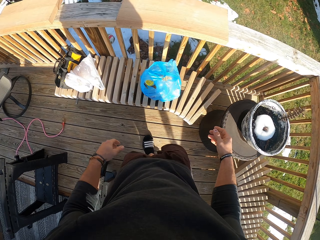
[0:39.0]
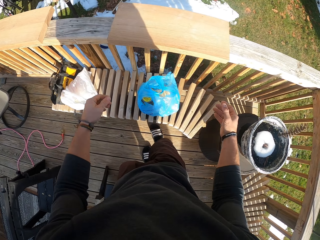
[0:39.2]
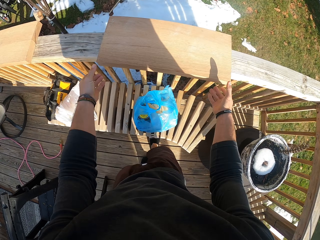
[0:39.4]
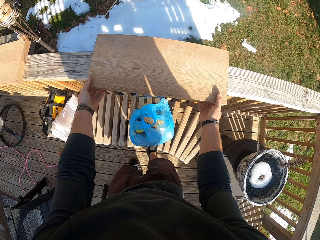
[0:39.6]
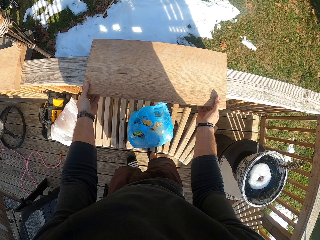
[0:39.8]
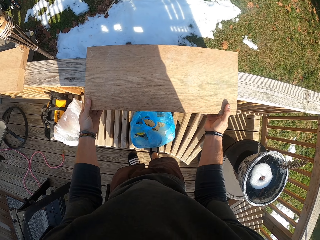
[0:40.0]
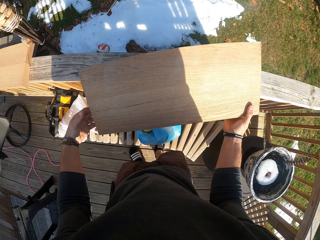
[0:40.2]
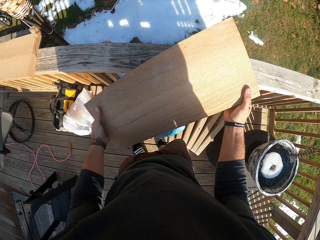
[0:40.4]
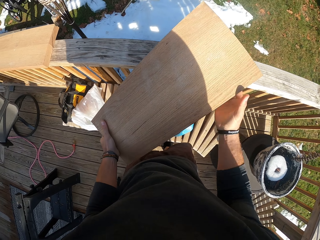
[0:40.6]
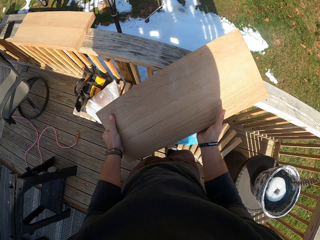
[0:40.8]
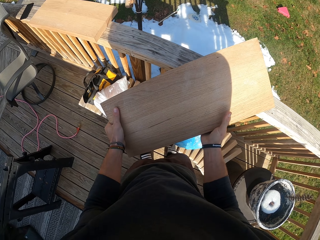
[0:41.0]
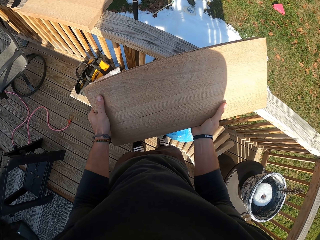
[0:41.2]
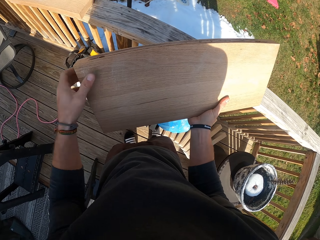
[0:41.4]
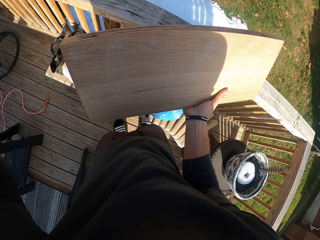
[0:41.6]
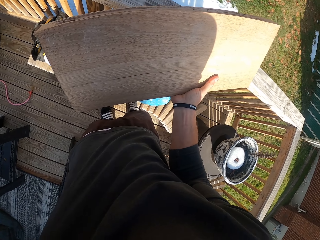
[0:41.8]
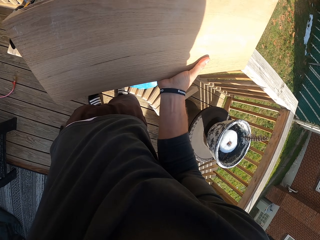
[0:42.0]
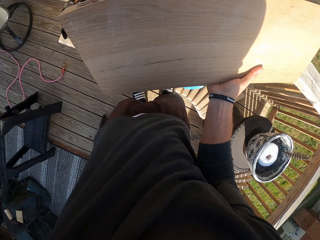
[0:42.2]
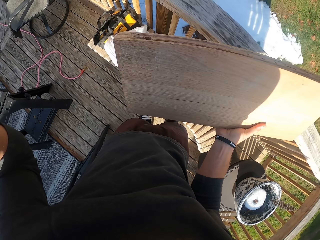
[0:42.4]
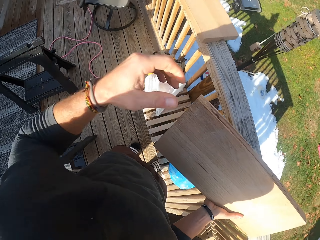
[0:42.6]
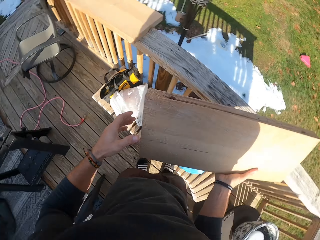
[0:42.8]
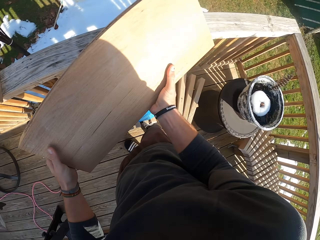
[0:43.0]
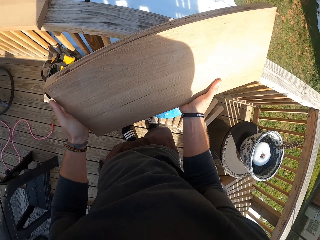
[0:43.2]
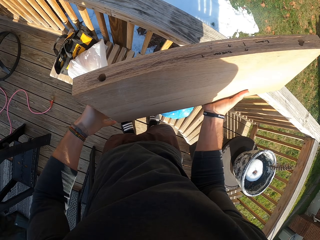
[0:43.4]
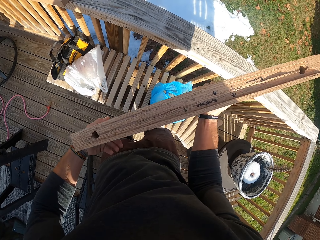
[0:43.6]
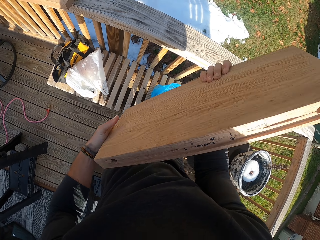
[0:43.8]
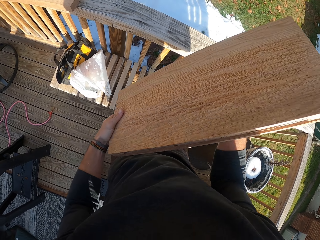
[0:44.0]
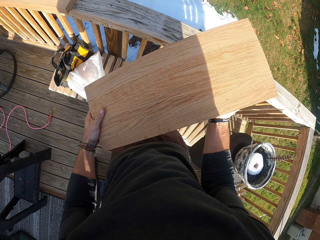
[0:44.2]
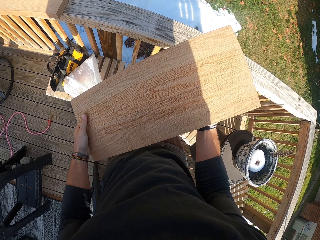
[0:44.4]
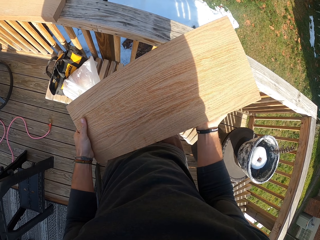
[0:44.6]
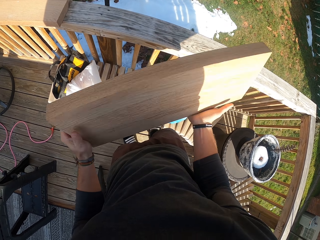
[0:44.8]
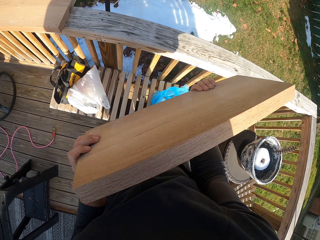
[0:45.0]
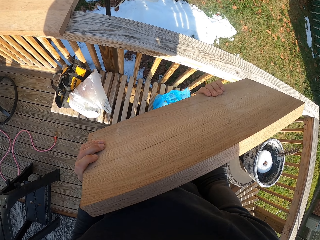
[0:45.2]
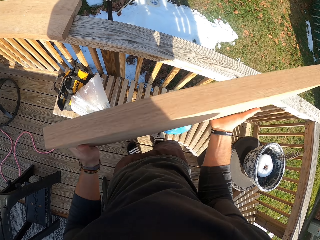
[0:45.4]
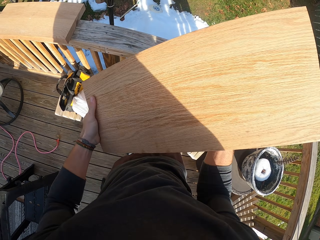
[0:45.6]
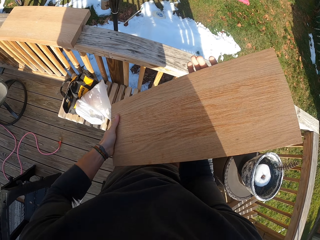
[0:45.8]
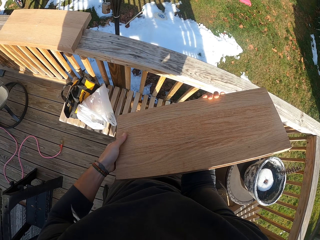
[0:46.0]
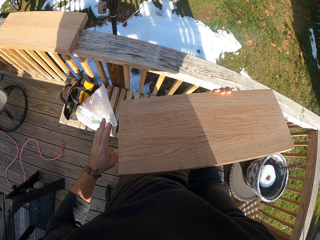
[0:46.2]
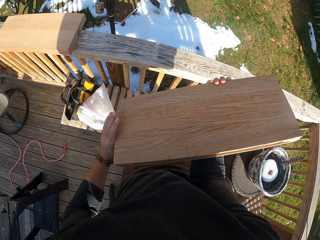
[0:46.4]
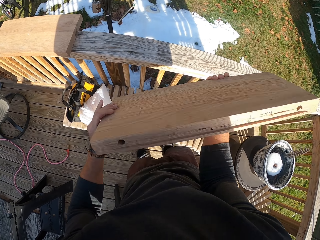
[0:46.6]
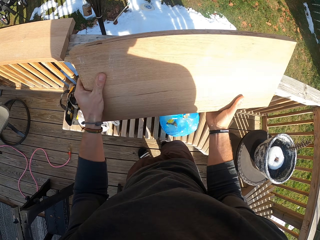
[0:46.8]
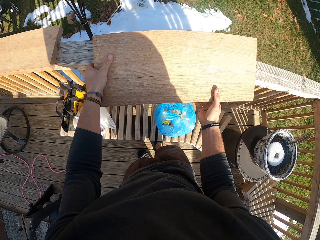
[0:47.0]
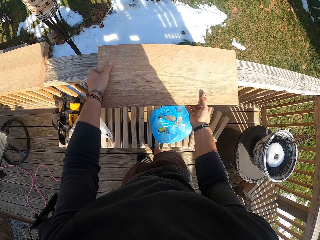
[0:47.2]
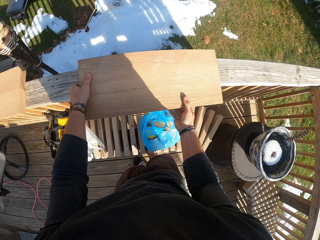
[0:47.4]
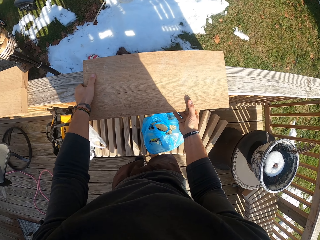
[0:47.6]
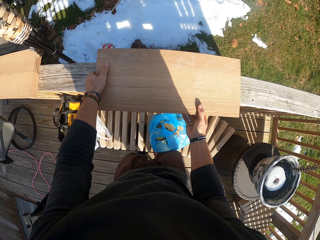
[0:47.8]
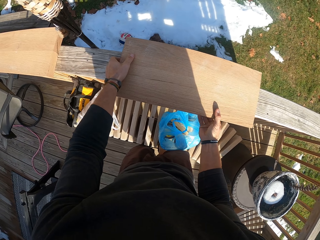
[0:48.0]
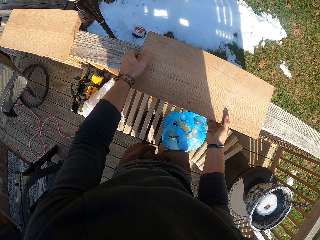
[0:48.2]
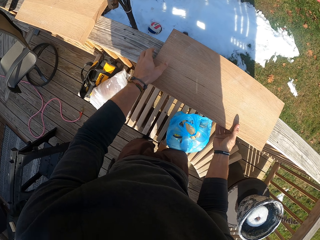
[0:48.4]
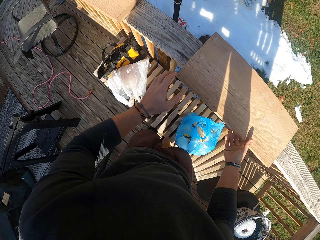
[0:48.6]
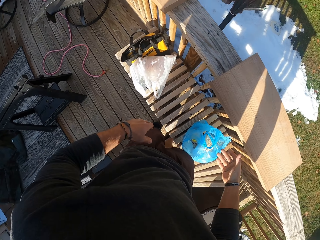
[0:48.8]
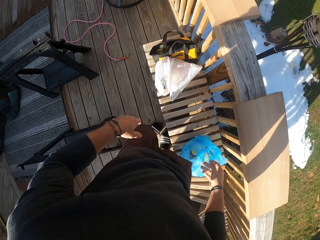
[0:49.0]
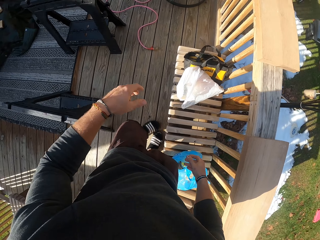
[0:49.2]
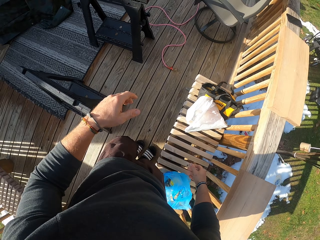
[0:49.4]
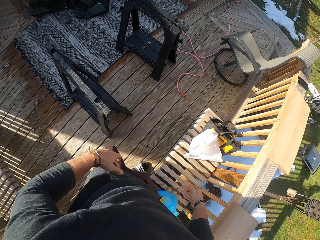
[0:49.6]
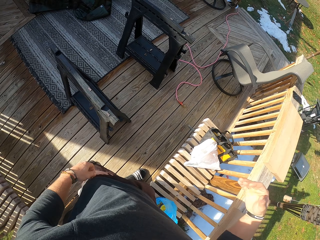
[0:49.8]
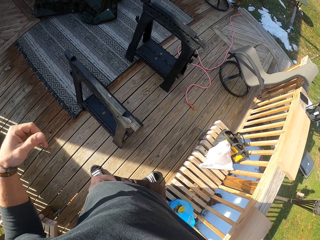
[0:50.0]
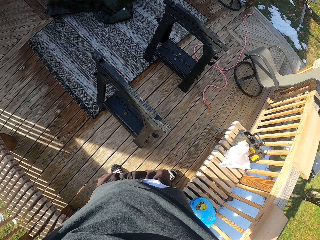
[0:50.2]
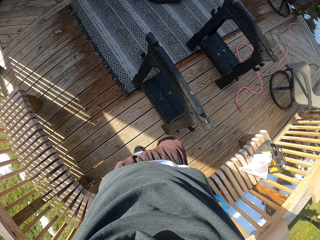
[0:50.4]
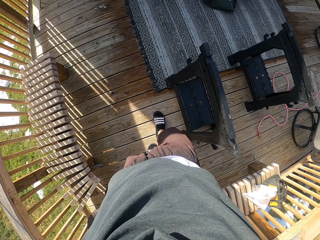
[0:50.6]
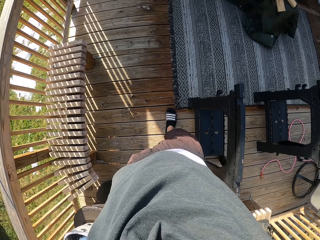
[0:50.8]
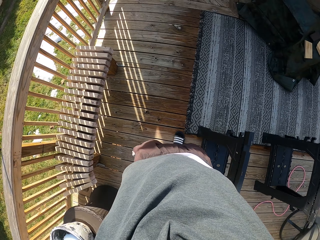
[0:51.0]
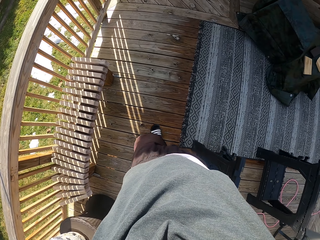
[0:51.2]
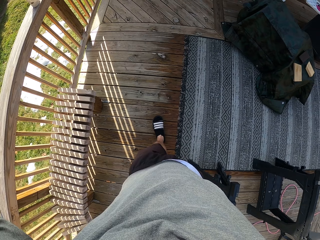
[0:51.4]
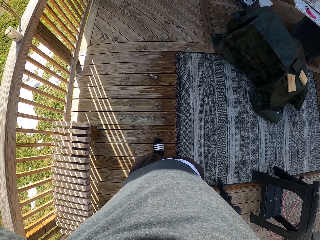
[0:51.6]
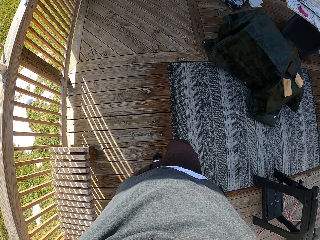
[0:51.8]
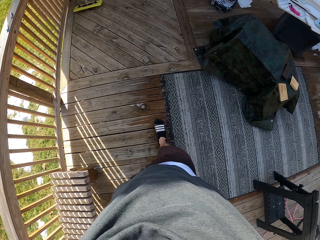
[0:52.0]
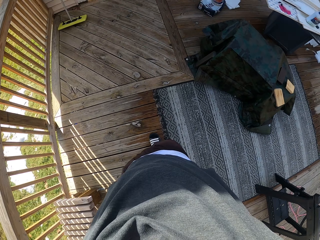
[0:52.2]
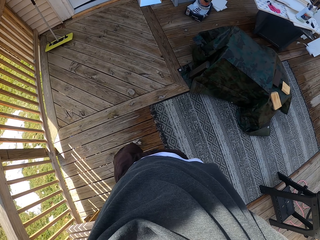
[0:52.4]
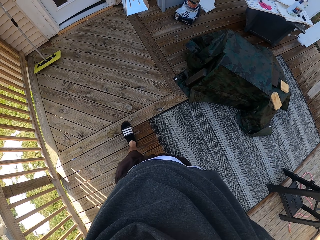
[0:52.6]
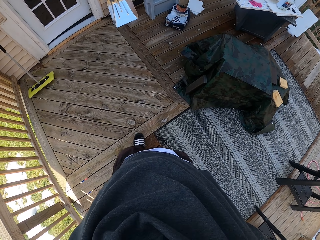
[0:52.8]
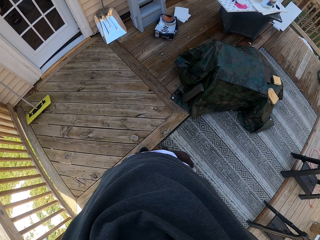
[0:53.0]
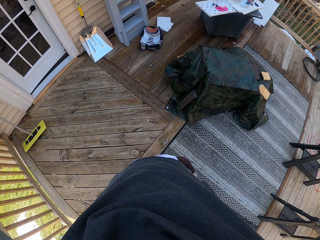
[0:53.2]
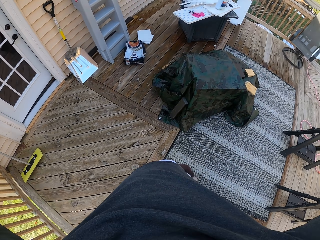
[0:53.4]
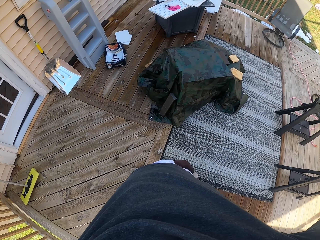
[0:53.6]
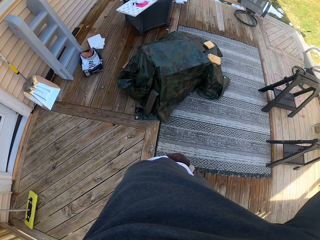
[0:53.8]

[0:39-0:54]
The camera wearer walks around. He grabs a wooden panel from the balcony railings with both hands. He adjusts the camera on his head with his left hand. He flips the wooden panel with both hands. He flips it again. He drops the wooden panel on the balcony railings with both hands. He walks around.

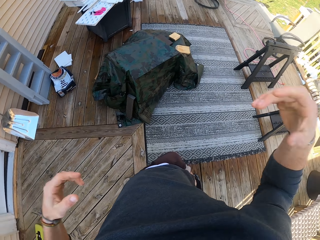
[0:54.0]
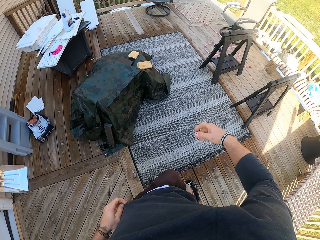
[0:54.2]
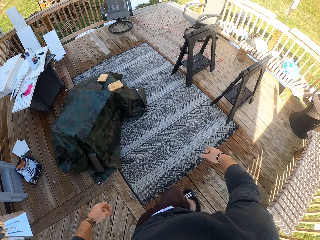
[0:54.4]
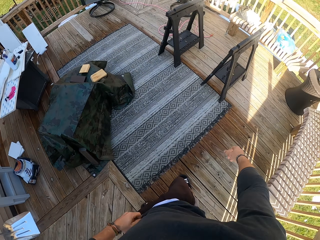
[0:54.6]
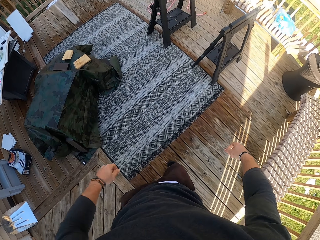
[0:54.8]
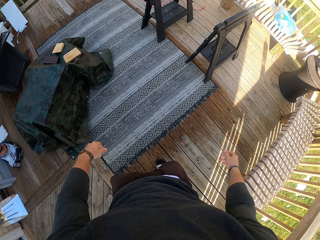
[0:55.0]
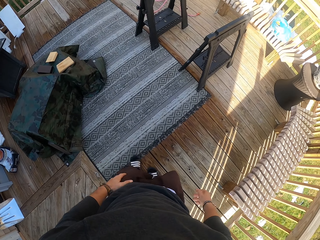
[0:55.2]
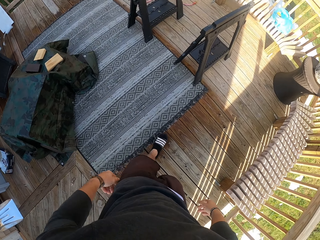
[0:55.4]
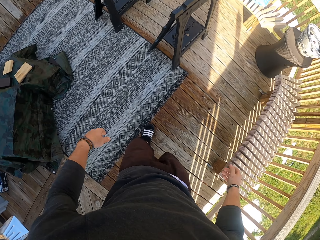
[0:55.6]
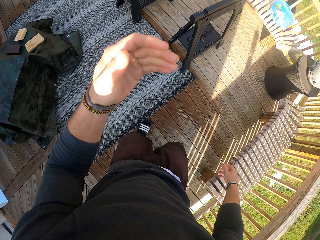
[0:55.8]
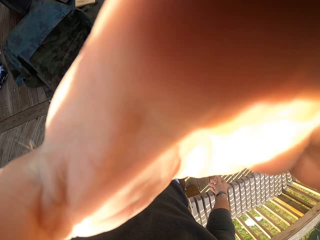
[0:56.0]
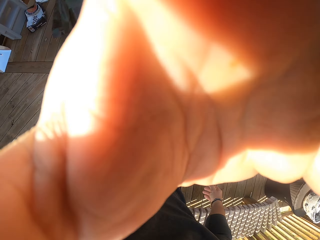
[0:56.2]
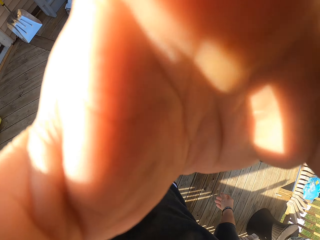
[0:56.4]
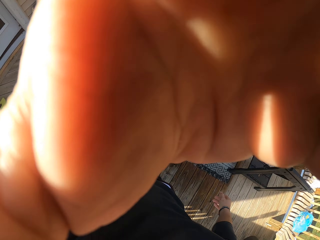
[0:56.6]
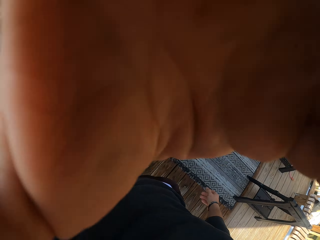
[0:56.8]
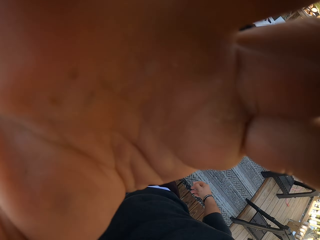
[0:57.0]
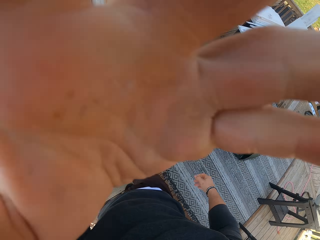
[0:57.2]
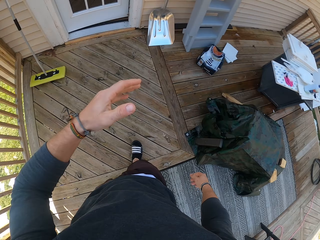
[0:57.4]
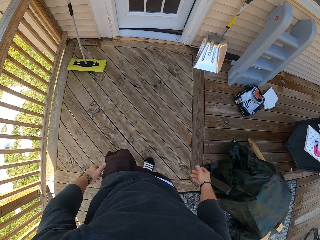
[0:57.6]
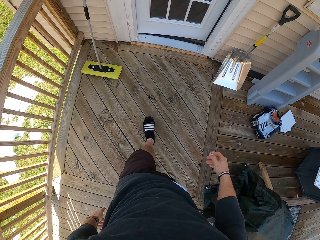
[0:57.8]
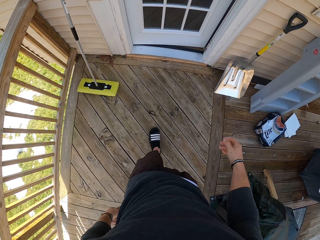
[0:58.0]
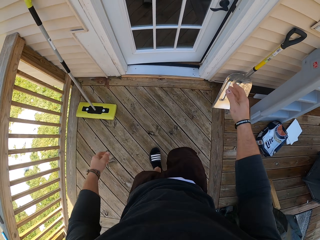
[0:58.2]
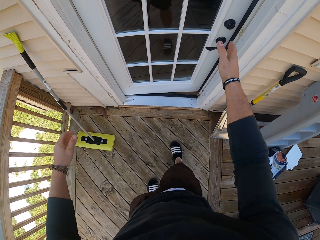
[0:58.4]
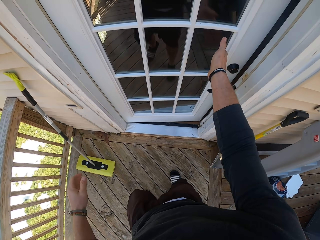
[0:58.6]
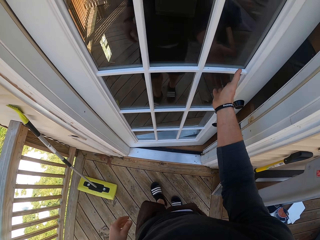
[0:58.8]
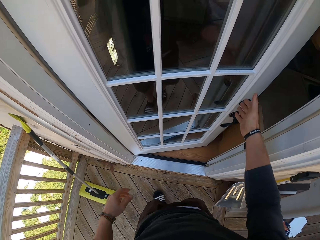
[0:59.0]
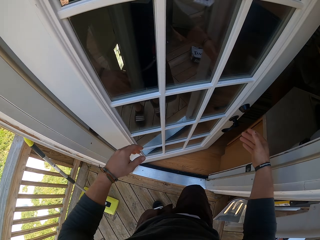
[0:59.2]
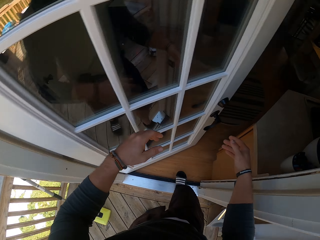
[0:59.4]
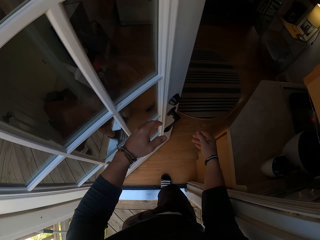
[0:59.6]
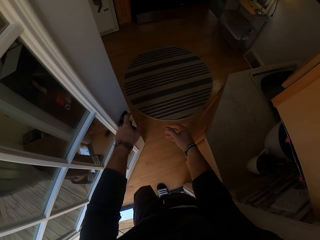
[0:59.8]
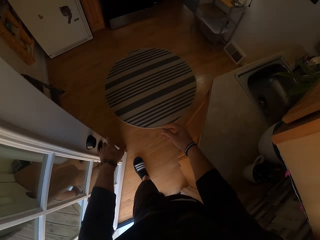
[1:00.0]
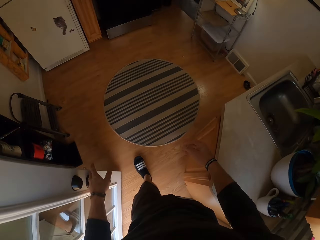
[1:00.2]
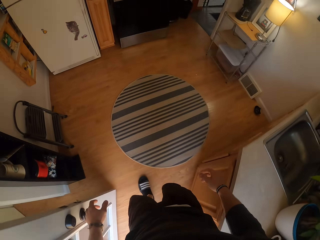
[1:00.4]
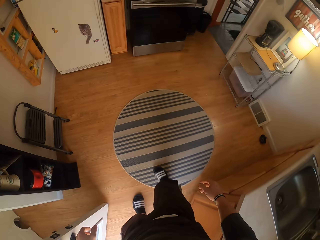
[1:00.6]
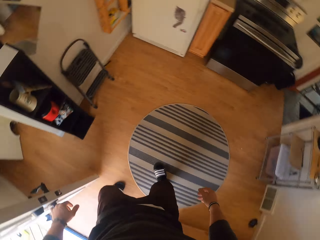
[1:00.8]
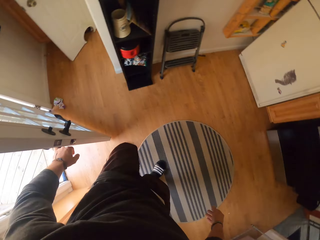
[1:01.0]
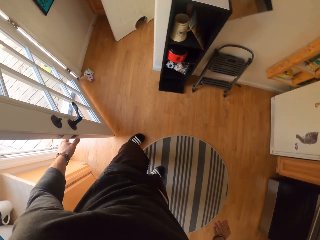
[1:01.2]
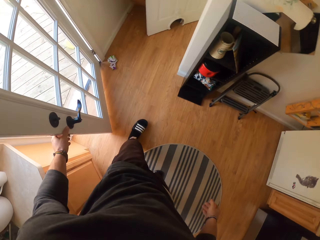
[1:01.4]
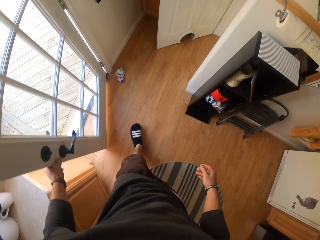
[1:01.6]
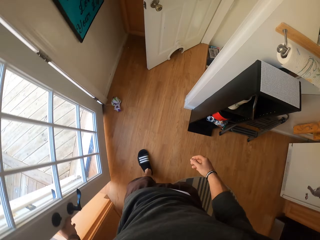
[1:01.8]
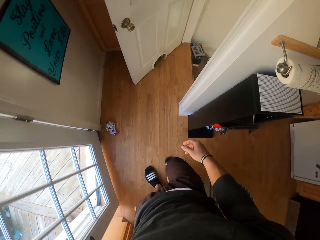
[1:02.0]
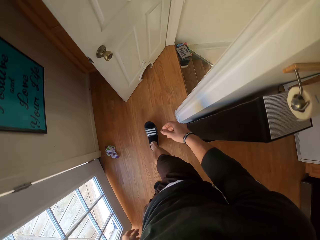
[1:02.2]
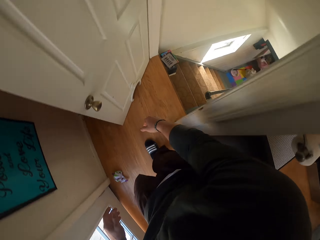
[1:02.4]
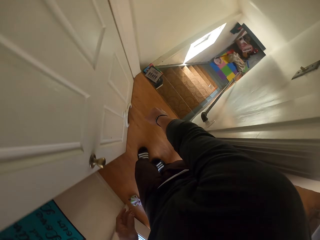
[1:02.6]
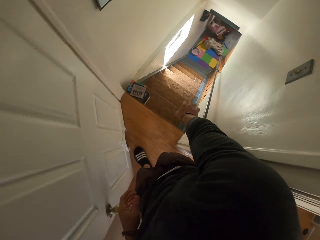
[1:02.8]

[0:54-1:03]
The camera wearer adjusts the camera on his head with his left hand. He walks around. He pushes the door with his right hand. He opens the door. He walks around.
